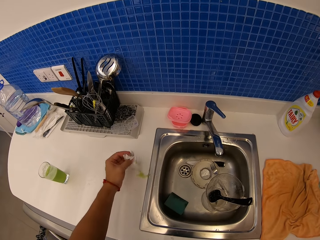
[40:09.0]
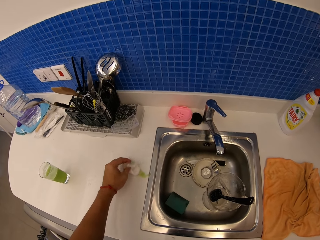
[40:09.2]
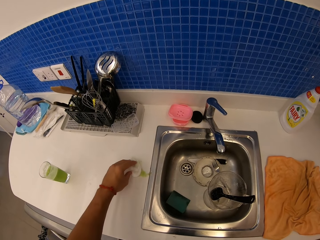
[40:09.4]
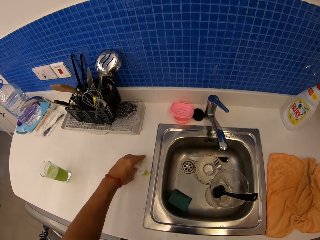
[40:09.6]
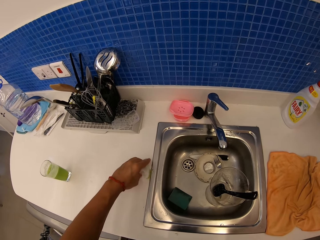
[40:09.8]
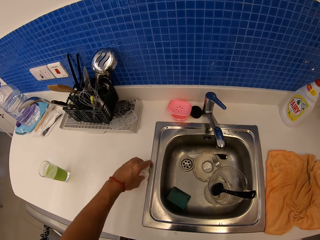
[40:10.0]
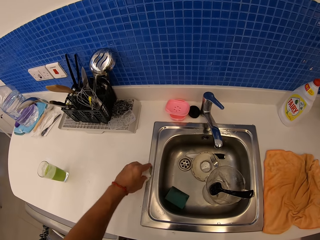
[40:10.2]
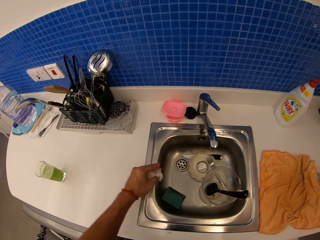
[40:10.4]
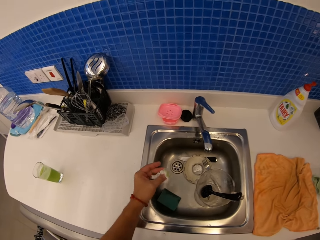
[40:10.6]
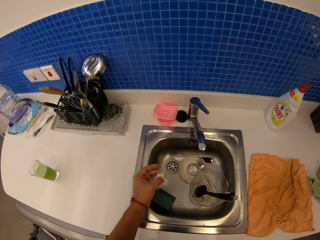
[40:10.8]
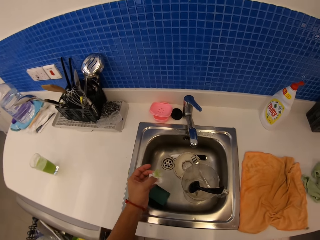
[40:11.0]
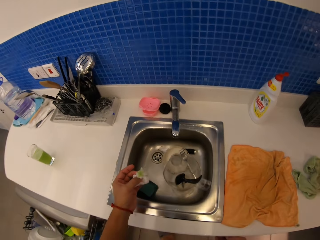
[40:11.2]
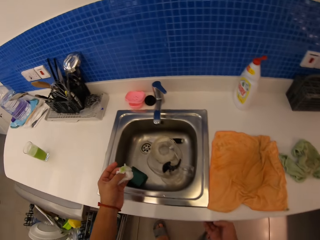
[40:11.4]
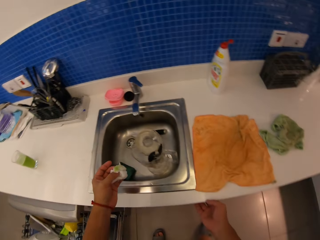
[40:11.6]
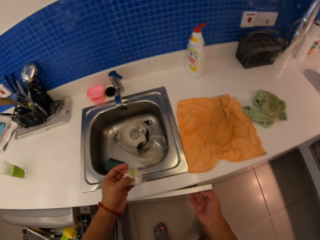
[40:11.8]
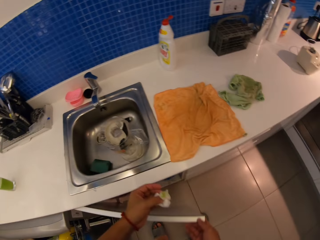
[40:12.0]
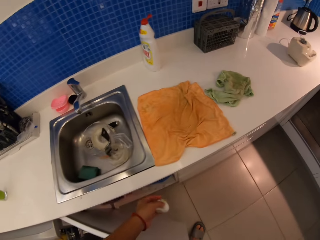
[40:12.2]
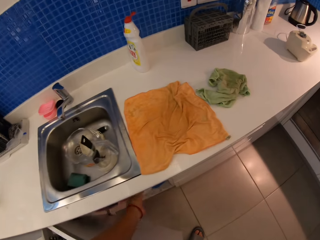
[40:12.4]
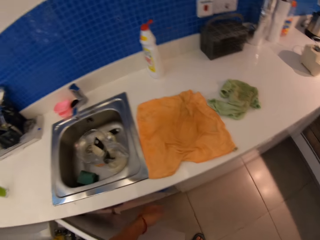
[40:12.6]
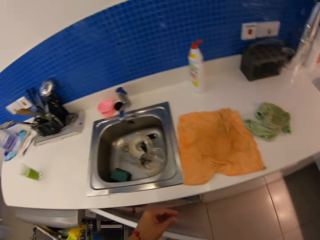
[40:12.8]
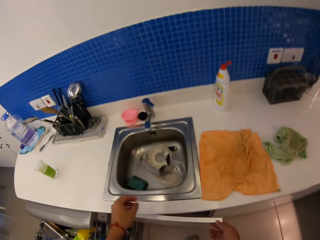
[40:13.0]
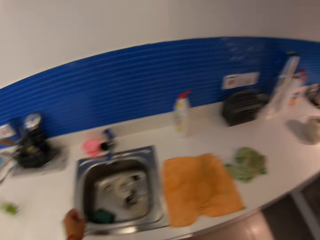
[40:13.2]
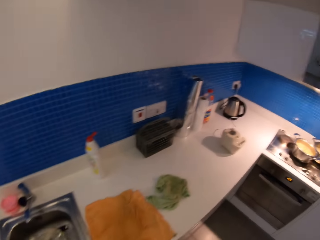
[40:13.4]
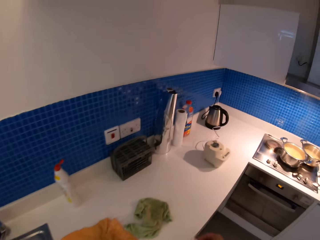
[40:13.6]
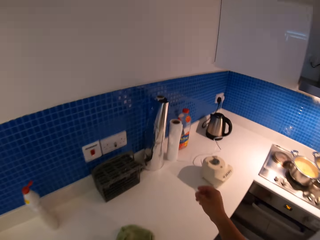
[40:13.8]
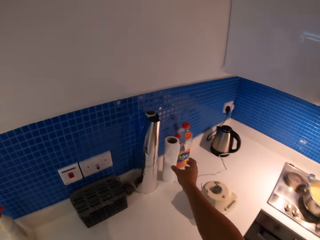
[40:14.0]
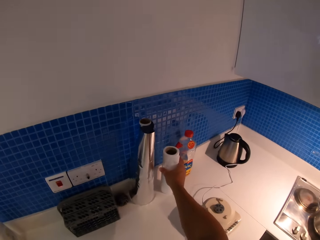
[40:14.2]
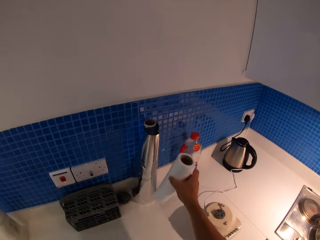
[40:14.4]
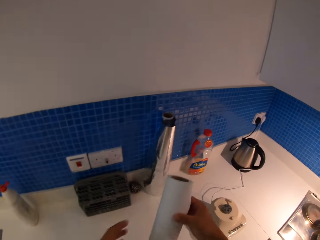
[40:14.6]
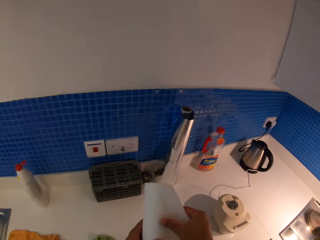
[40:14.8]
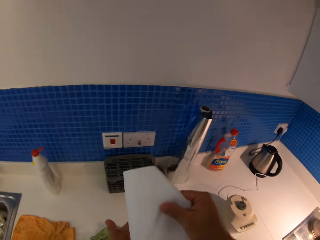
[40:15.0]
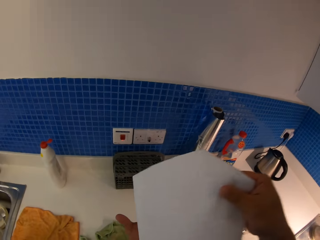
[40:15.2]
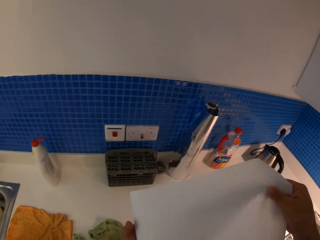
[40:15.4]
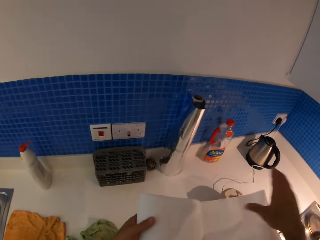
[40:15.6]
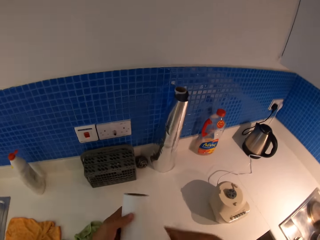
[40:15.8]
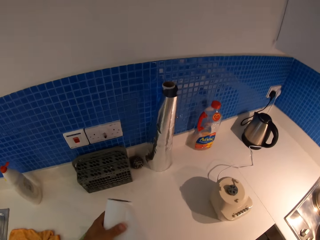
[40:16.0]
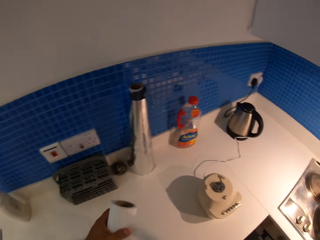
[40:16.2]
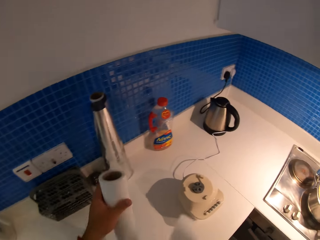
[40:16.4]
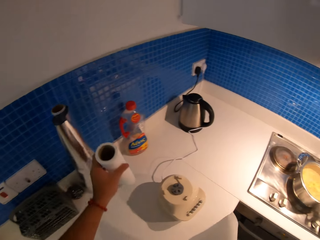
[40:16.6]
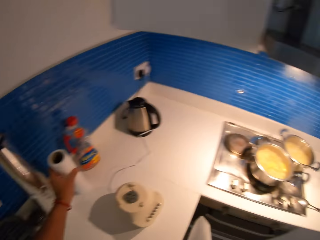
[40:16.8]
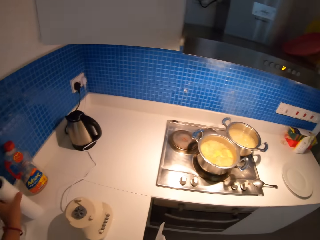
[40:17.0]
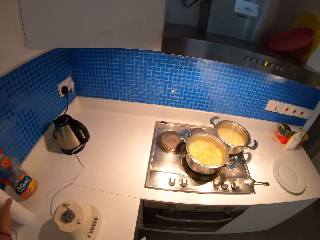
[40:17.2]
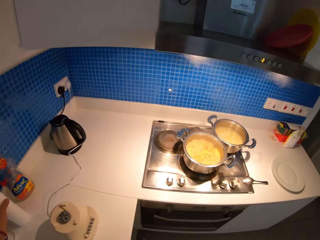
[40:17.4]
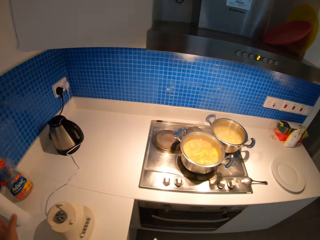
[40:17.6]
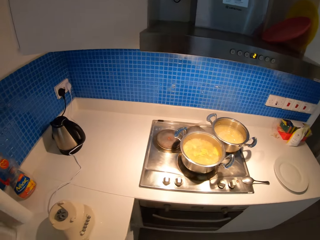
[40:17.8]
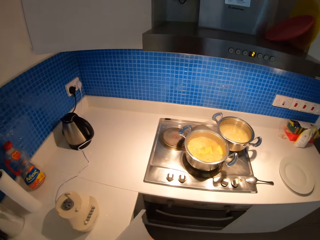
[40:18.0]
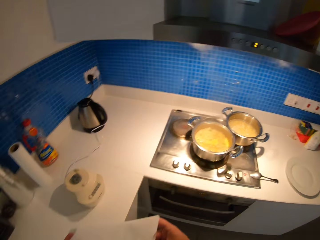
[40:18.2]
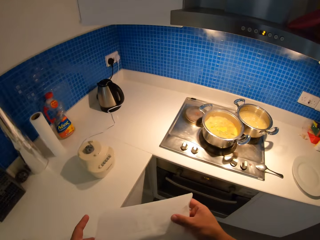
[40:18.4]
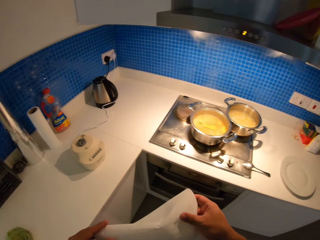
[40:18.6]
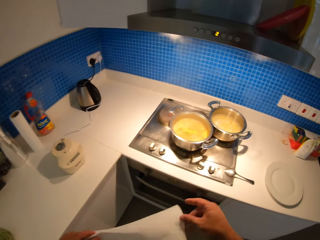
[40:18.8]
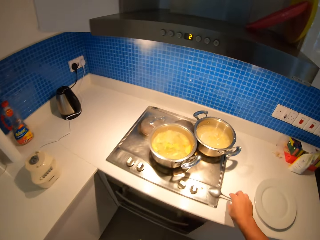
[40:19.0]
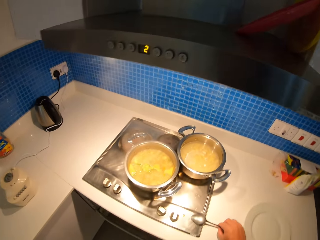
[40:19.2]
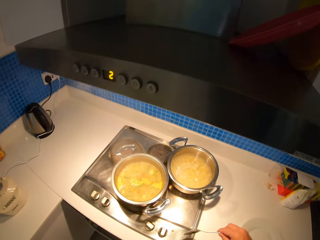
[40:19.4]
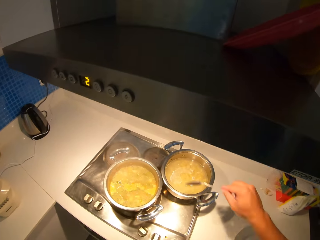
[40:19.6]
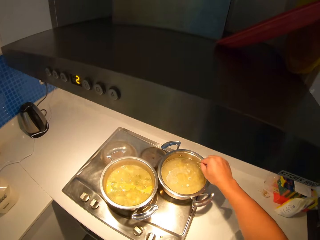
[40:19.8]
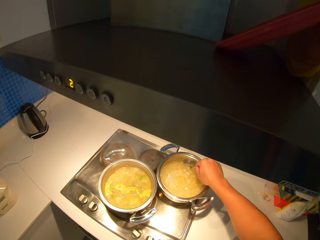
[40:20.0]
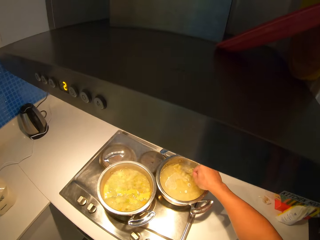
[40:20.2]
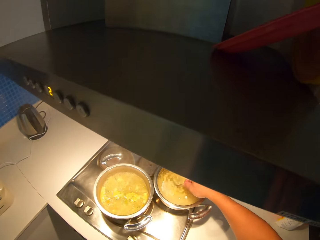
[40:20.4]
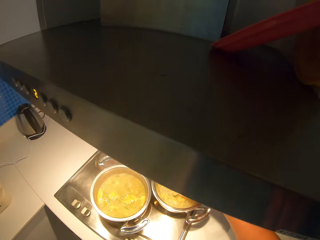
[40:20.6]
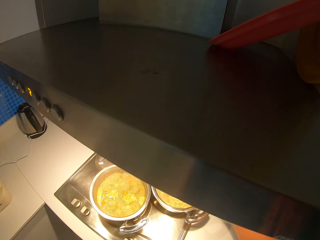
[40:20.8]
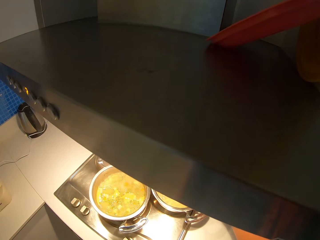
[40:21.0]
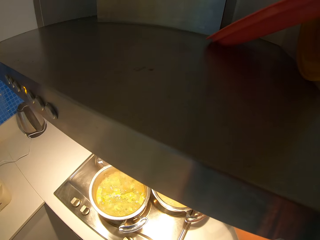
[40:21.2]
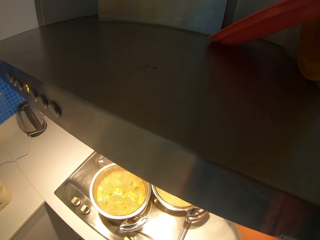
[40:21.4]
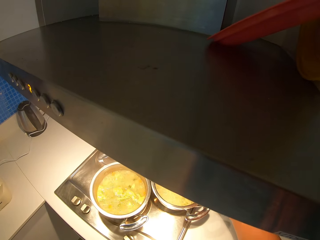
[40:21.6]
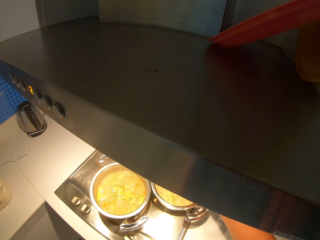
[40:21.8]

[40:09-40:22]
The camera wearer picks up the serviette. They open the cabinet using the right hand. They swing the left hand. They swing the left hand again. They drop the serviette in the dustbin. They close the cabinet. They swing the right hand. They pick up the serviette with the right hand and tear the serviette with the right hand. They swing the left hand. They drop the serviette on the cabinet. They swing the left hand. They hold the serviette with both hands. They swing the right hand. They pick up the spoon with the right hand and stir something using the spoon.

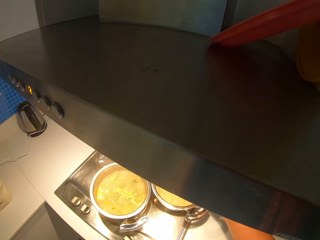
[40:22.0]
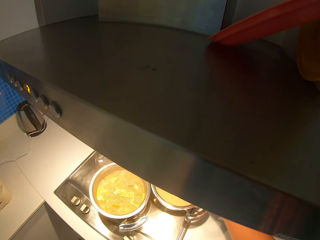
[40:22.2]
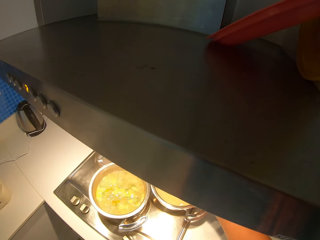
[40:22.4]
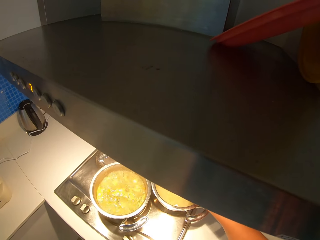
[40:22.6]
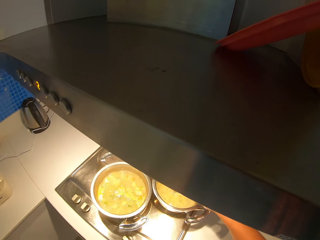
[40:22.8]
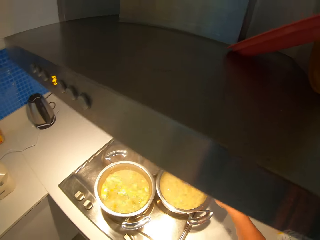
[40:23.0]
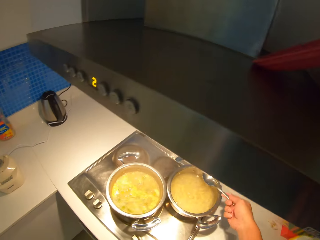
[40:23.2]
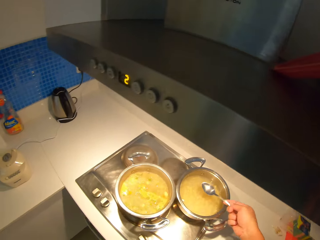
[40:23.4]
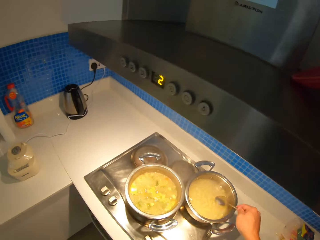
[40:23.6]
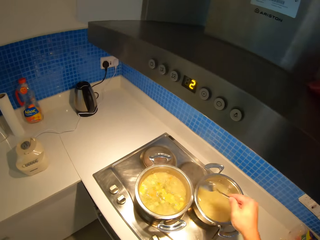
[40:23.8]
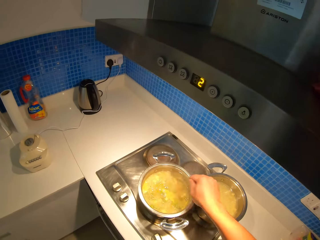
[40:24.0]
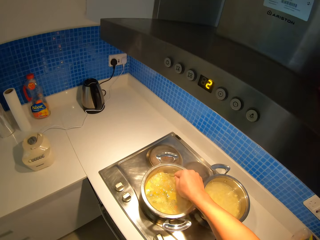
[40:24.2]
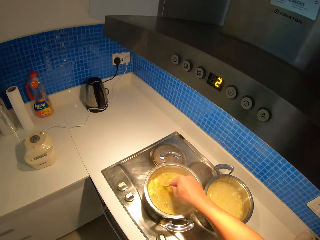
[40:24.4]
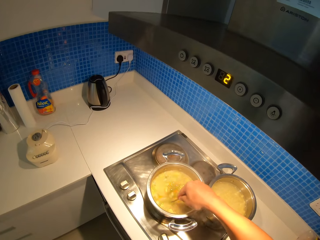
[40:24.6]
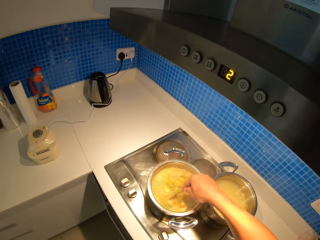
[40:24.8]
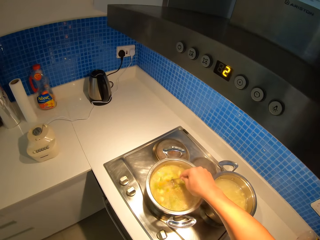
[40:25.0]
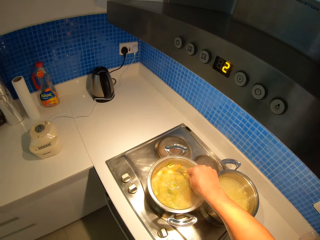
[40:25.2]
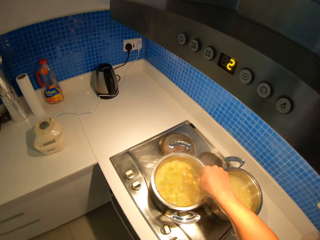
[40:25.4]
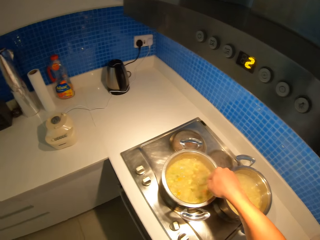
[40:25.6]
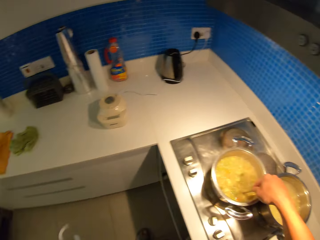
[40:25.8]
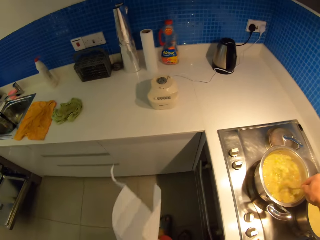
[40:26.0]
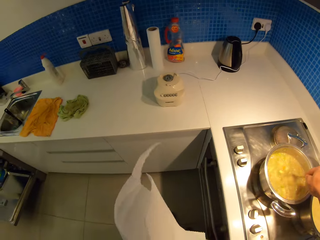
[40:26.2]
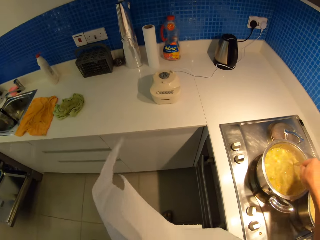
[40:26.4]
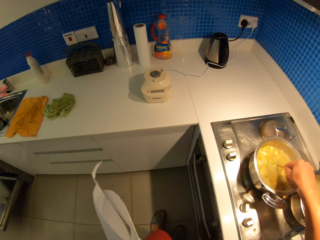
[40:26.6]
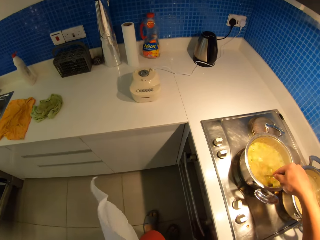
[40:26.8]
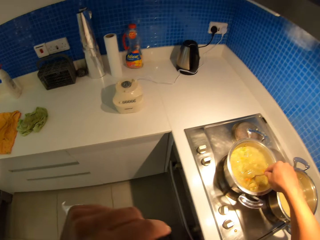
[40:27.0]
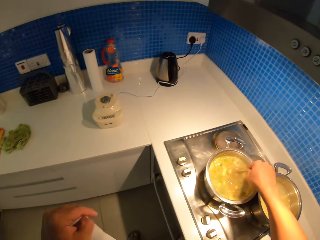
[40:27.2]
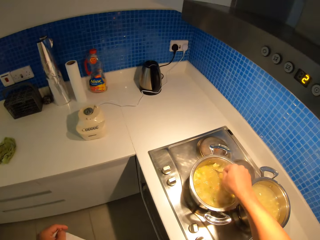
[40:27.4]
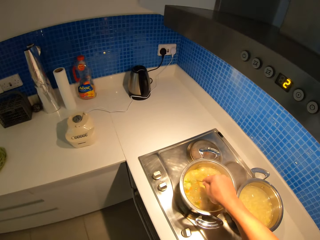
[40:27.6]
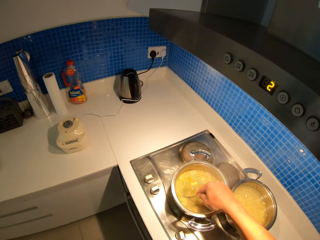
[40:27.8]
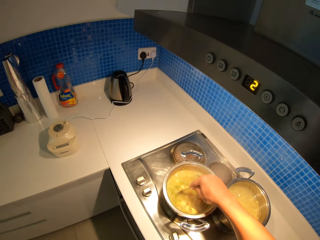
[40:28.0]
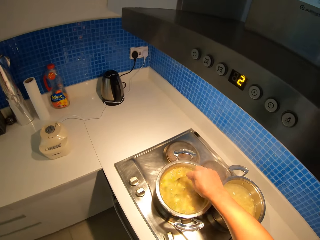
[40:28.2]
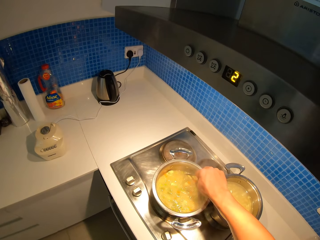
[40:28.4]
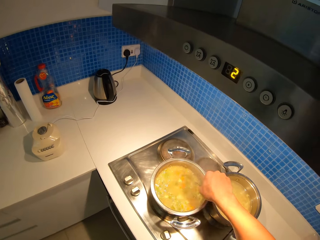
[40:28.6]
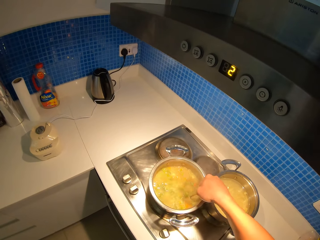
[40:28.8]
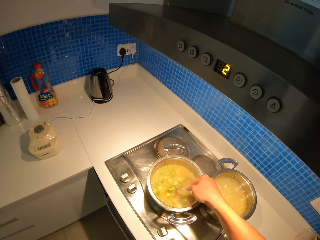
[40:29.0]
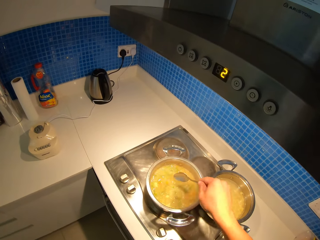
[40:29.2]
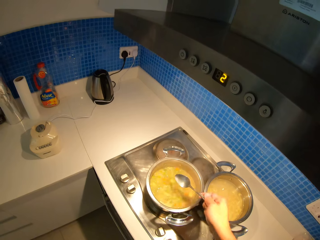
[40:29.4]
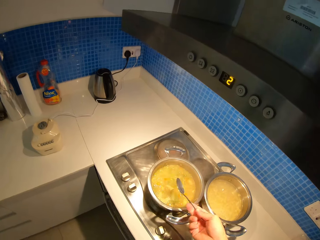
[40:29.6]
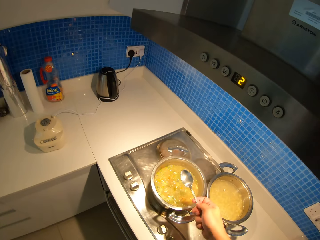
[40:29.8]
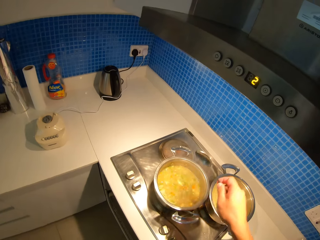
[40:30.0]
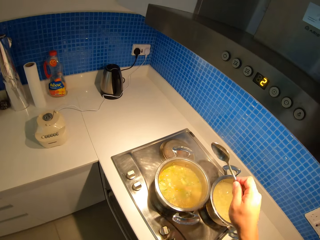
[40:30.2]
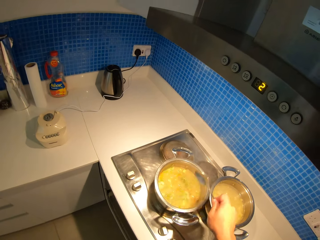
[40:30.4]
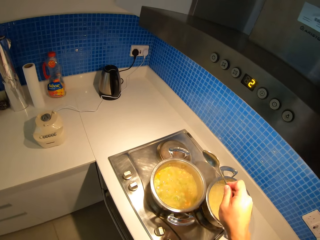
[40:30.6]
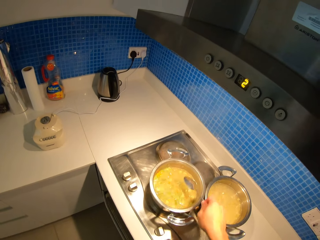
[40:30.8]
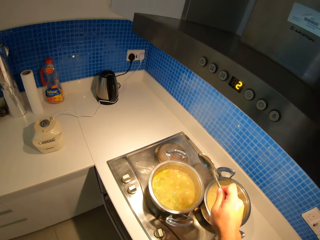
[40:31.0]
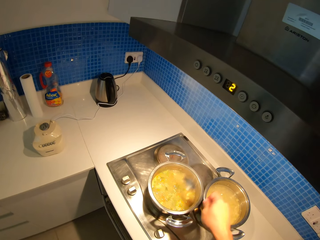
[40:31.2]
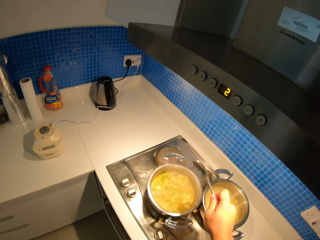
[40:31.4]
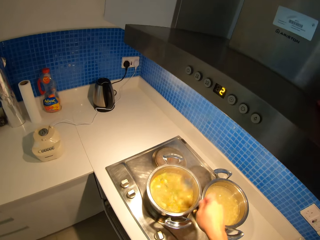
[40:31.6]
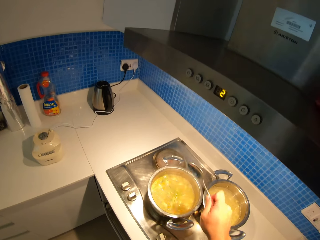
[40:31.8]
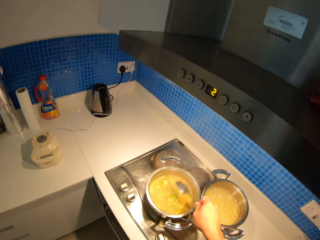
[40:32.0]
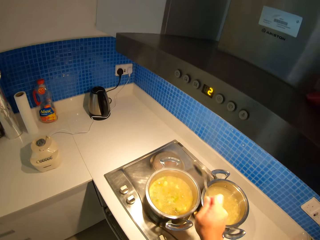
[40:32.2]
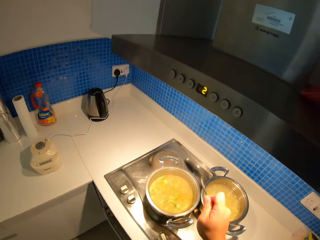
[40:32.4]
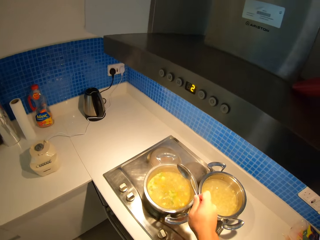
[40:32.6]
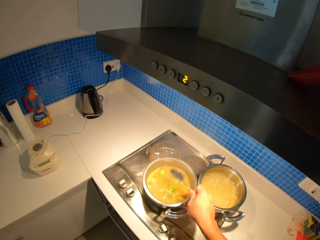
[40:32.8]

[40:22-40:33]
The camera wearer mixes stew with a spoon. They swing the right hand.
